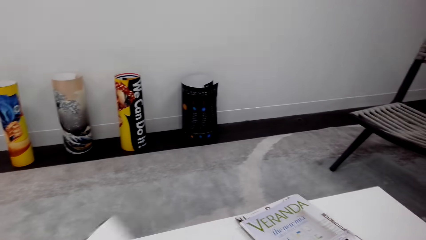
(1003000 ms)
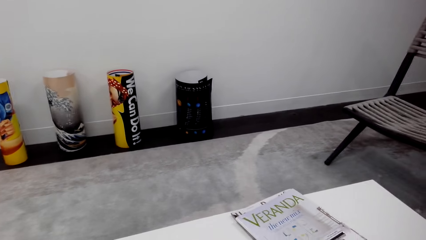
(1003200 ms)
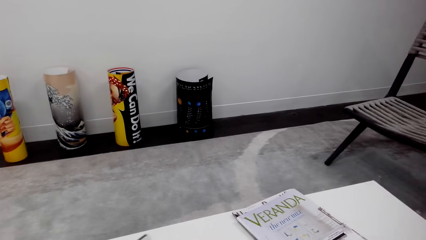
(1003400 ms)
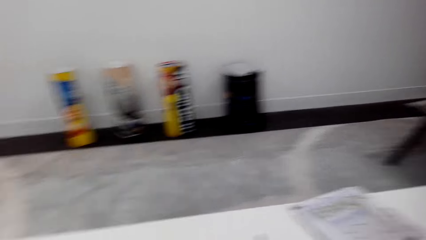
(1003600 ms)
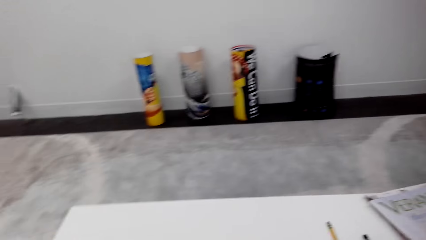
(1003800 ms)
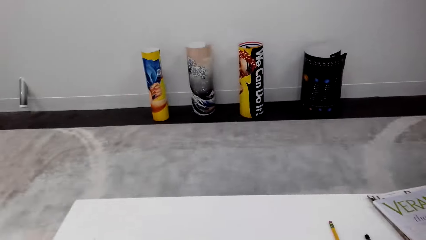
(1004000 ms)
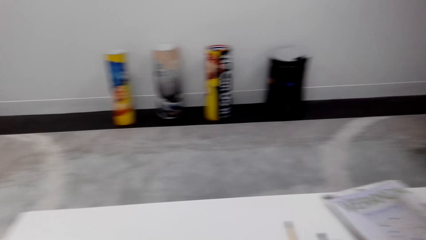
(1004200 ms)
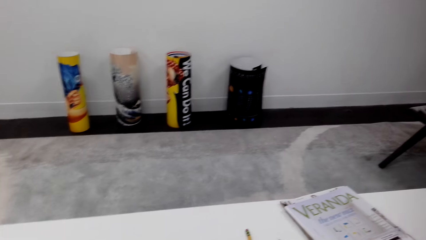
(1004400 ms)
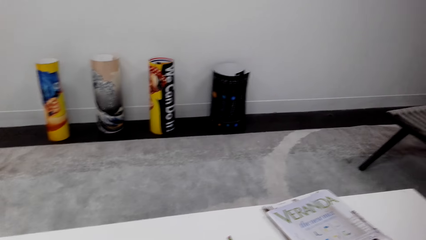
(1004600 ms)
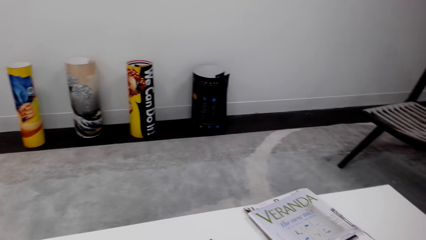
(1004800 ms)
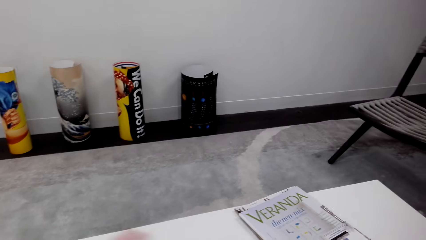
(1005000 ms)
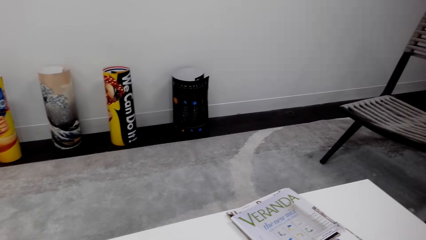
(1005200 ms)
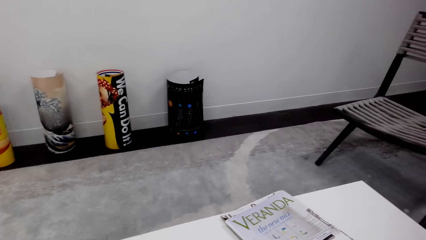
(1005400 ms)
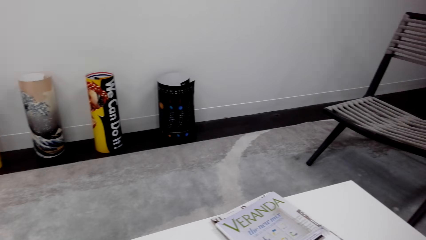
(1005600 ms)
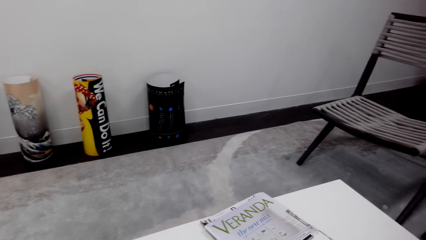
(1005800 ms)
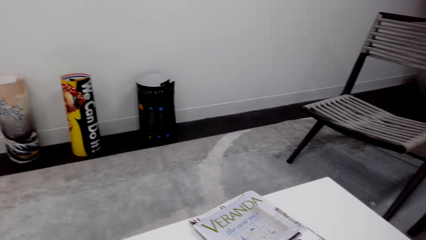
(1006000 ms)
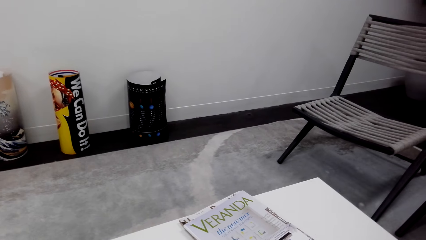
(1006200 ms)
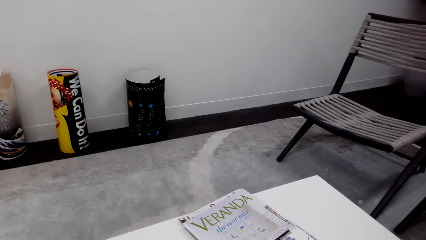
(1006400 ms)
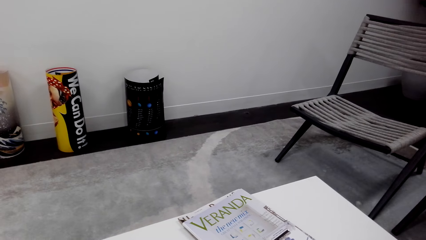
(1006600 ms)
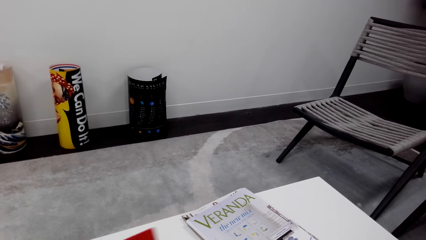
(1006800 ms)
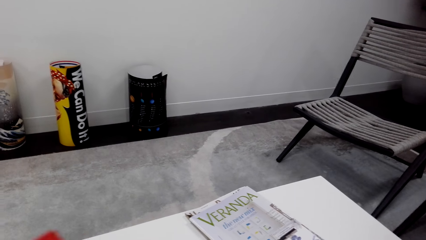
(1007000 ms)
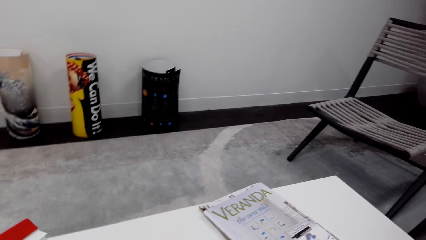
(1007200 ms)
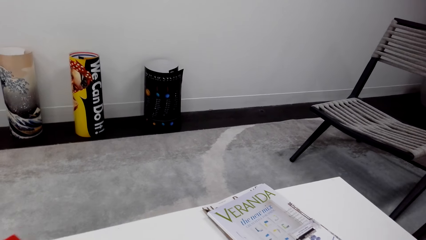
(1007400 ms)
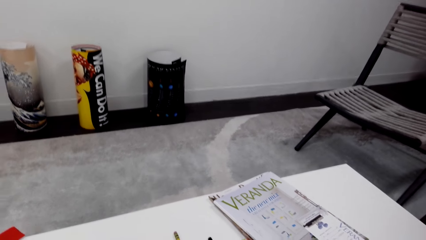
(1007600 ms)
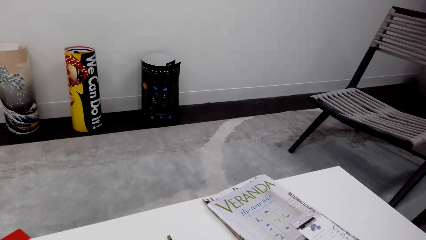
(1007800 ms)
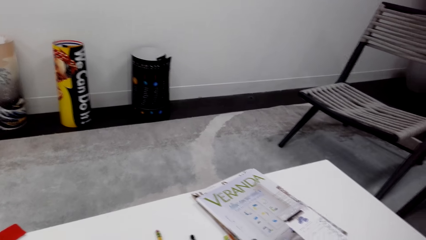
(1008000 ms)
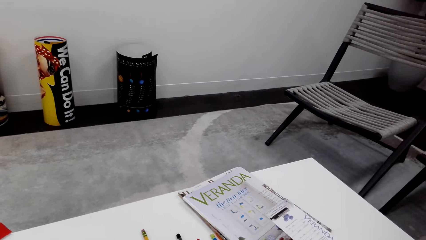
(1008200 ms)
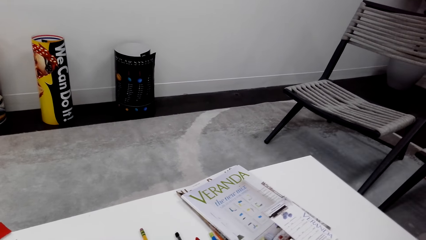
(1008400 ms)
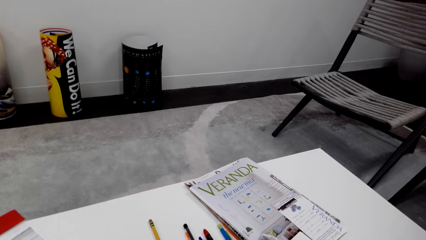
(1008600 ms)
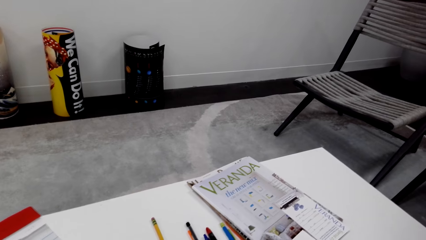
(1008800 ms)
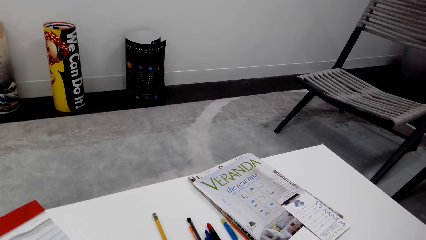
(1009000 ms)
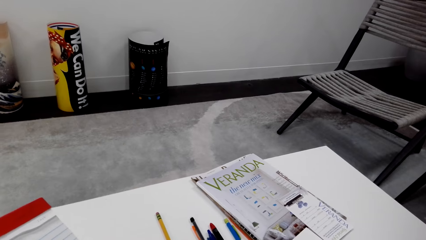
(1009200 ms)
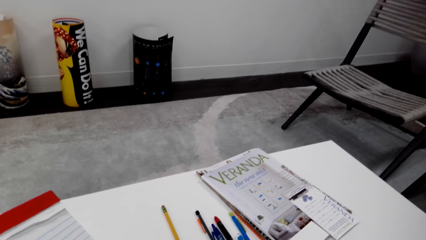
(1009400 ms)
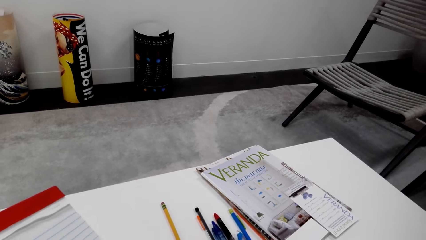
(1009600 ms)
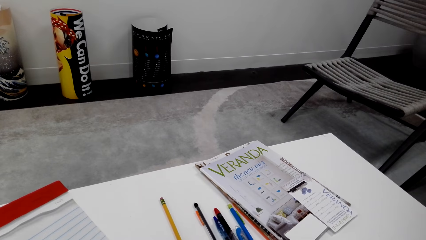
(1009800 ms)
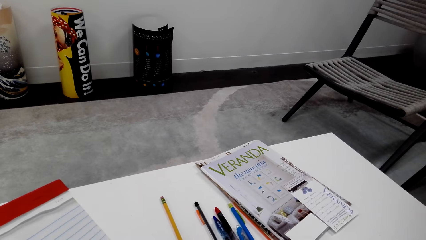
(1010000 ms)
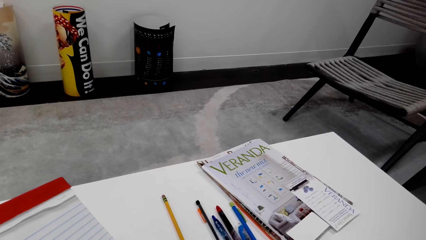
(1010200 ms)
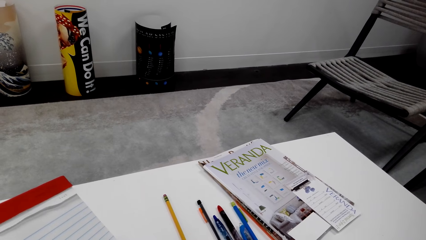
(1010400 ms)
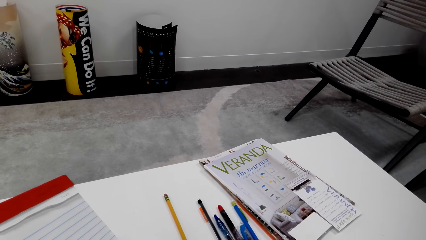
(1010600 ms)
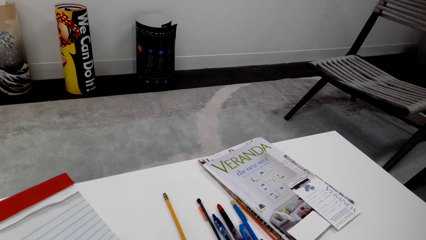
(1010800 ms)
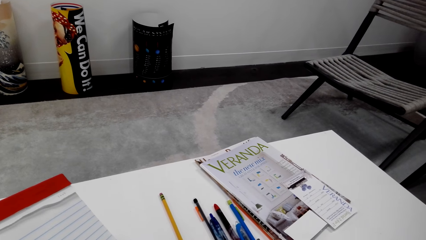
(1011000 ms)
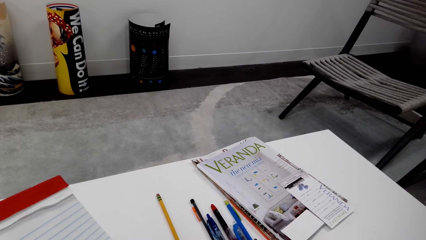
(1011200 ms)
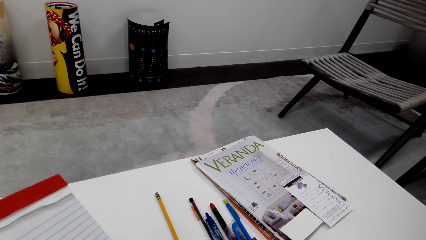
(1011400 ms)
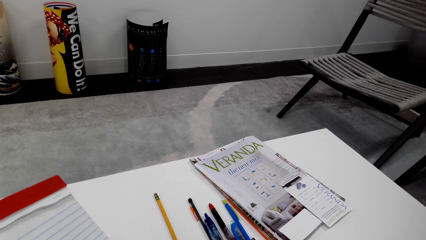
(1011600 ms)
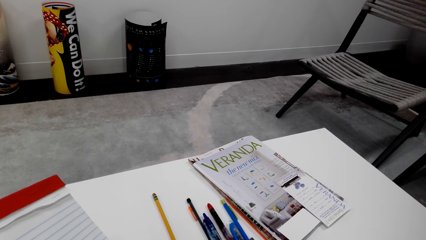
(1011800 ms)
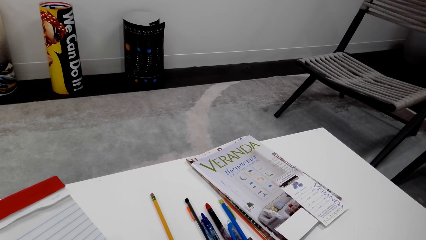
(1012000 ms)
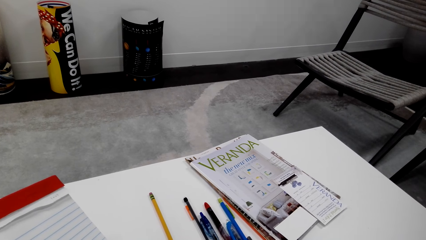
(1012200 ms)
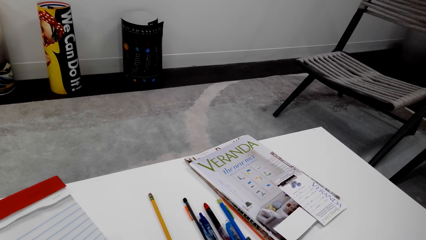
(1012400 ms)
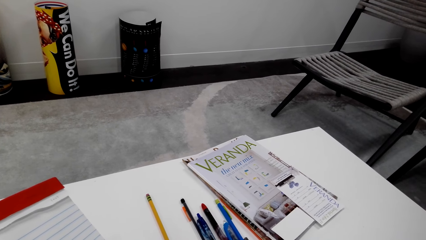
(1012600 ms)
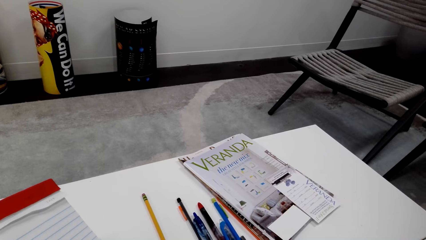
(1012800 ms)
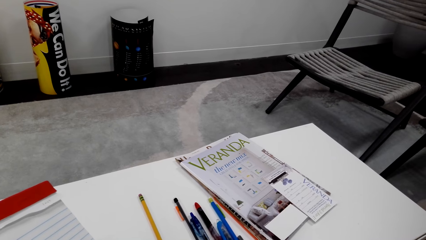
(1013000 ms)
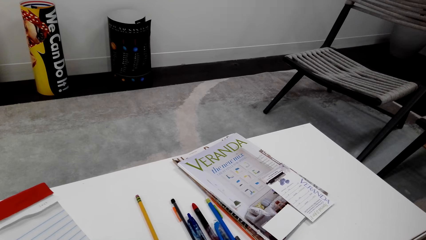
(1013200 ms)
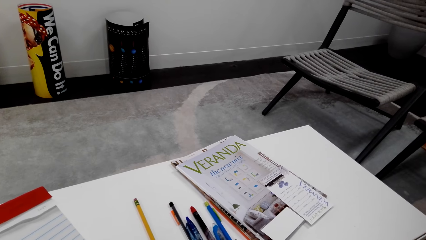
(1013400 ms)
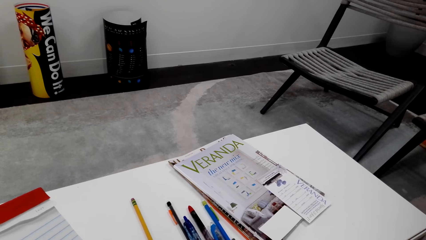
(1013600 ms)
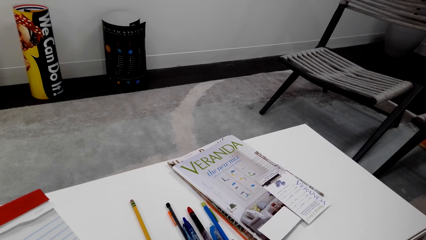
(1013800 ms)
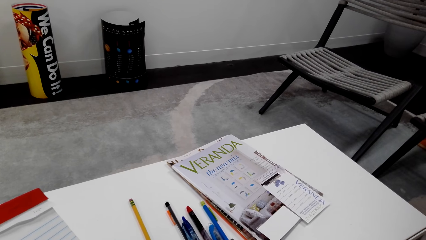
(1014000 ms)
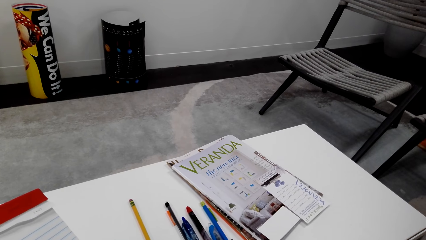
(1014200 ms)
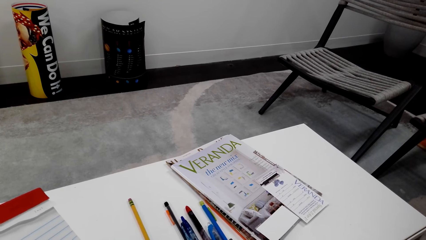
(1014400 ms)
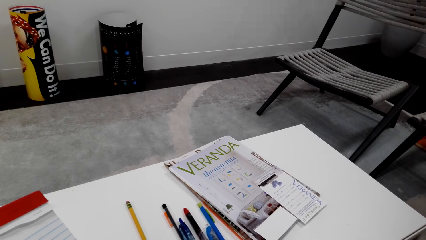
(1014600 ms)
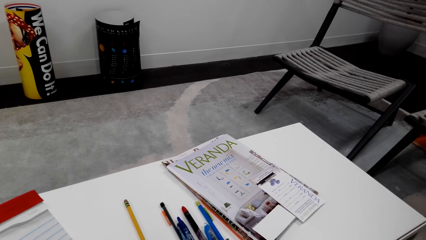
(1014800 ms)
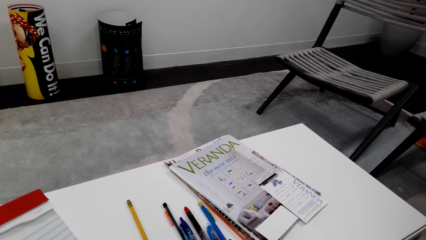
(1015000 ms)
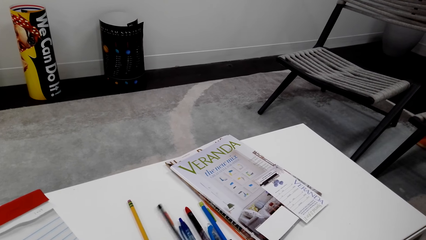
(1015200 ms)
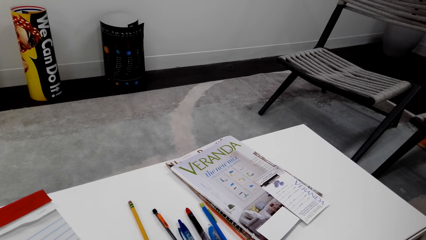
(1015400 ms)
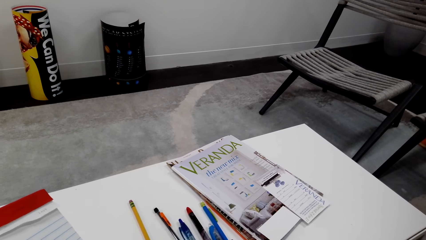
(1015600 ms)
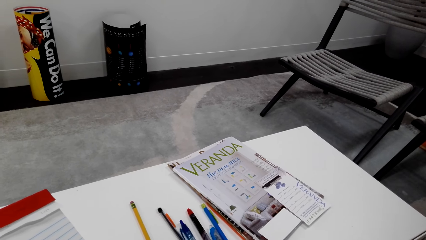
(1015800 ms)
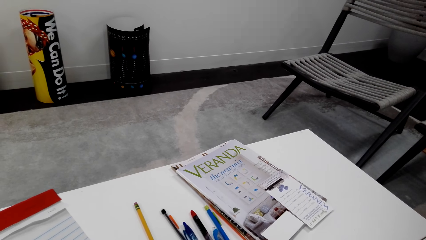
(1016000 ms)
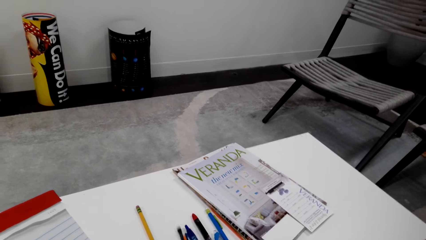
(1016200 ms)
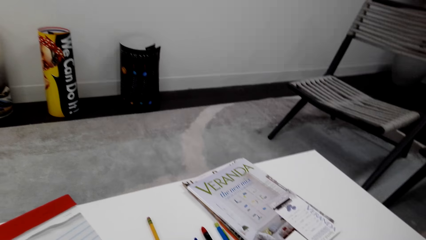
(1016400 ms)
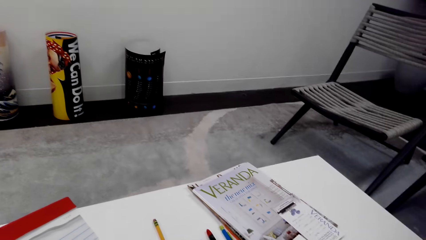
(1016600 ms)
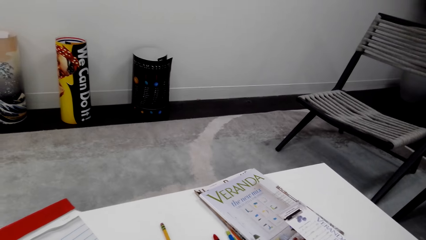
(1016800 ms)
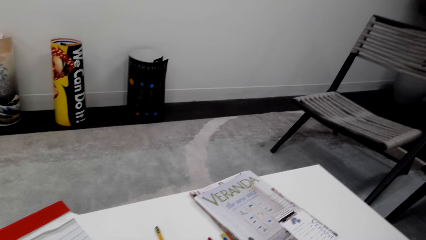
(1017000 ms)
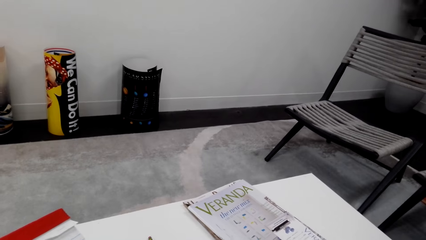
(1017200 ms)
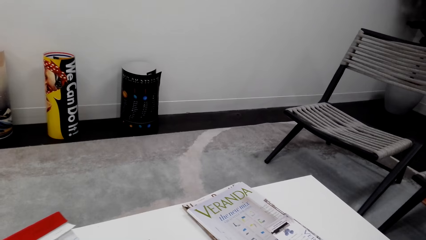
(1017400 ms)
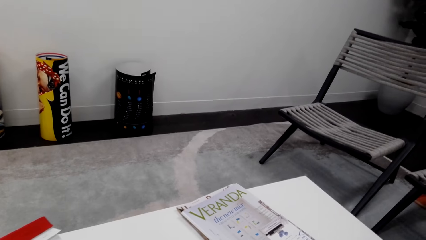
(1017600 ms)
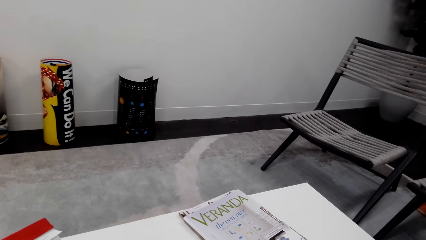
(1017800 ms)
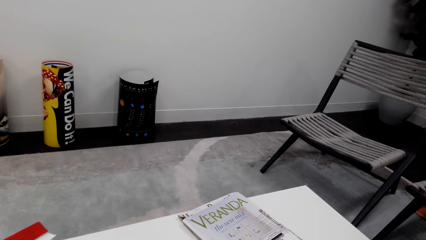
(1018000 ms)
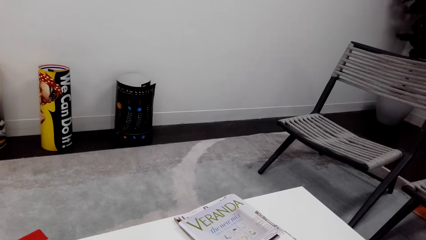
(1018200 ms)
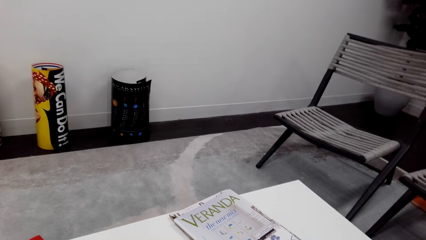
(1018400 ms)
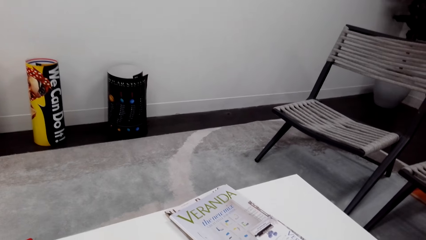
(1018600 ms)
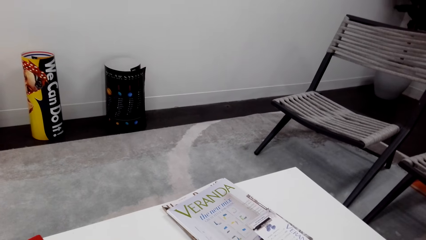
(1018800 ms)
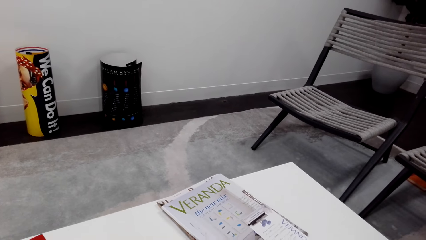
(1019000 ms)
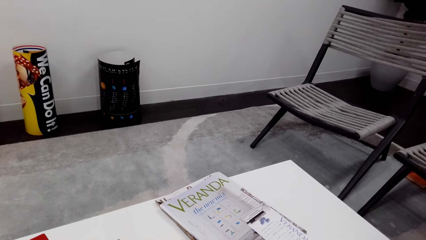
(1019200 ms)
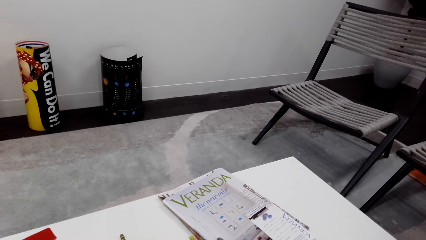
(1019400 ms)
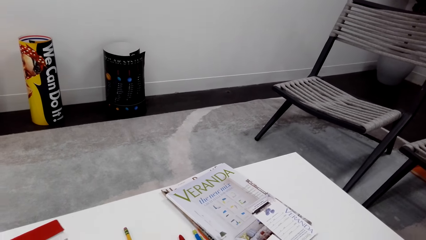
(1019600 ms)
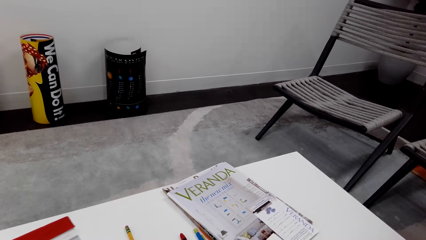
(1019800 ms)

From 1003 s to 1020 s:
The camera wearer moves a pen on the table. They pick the pen on the table.
